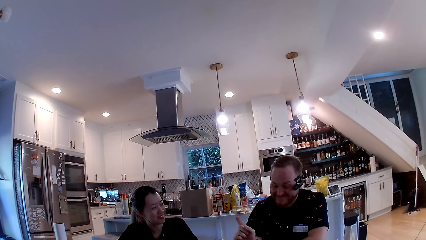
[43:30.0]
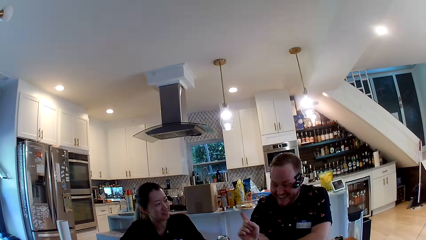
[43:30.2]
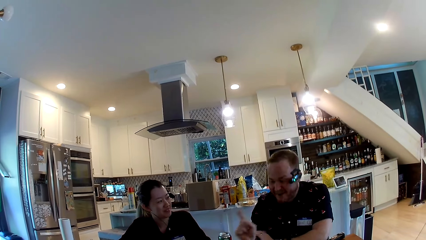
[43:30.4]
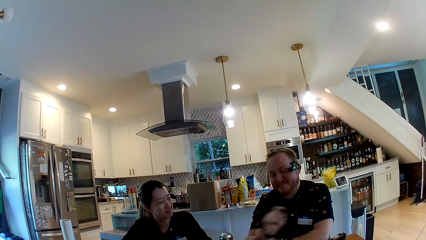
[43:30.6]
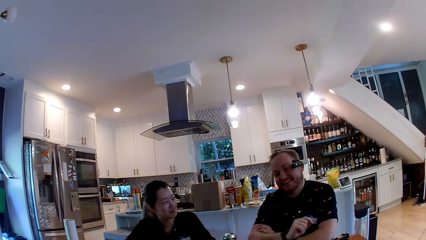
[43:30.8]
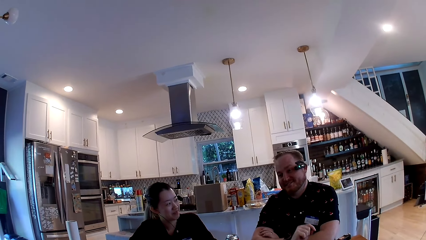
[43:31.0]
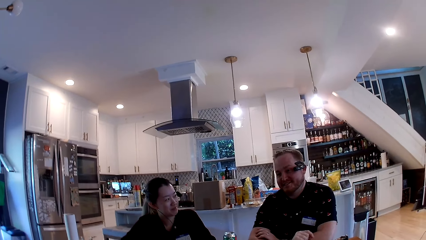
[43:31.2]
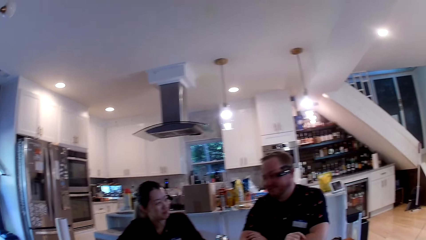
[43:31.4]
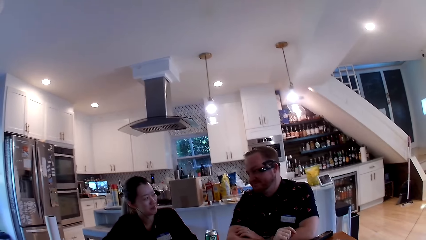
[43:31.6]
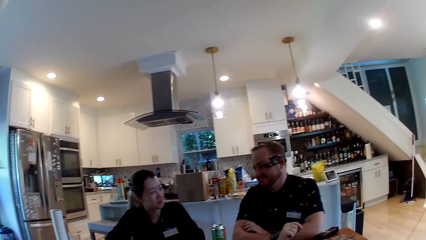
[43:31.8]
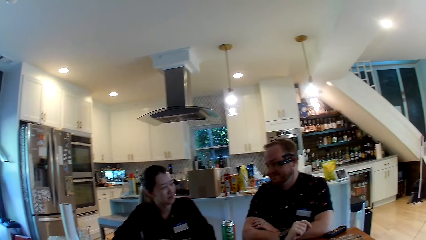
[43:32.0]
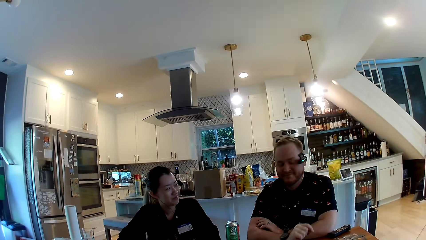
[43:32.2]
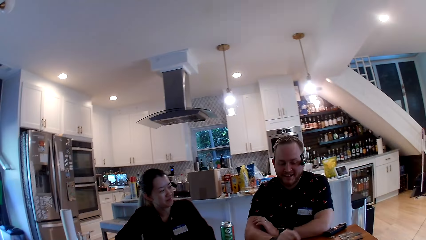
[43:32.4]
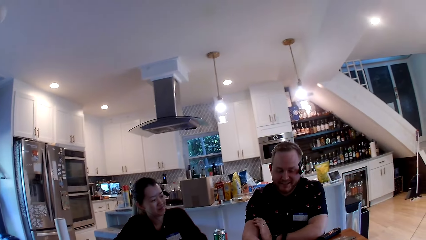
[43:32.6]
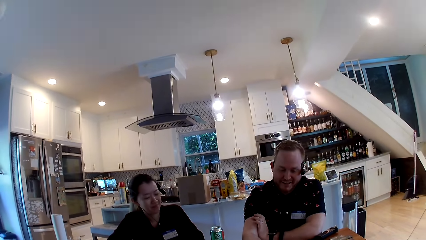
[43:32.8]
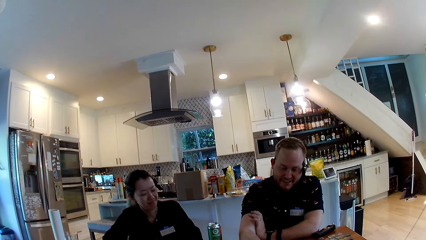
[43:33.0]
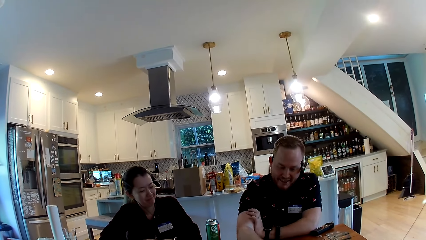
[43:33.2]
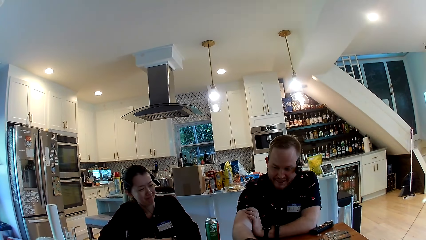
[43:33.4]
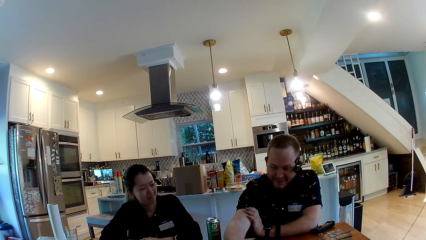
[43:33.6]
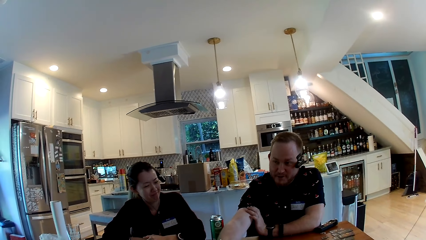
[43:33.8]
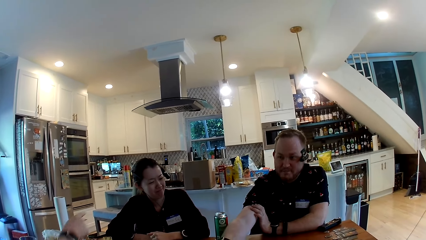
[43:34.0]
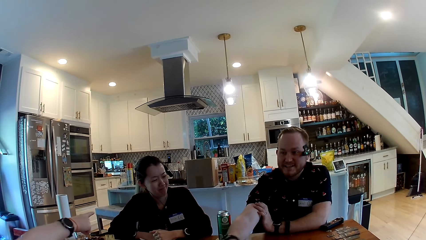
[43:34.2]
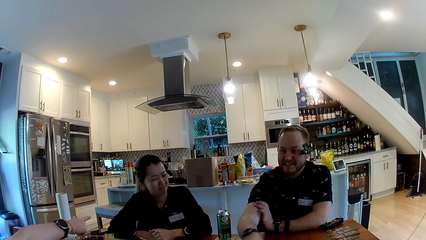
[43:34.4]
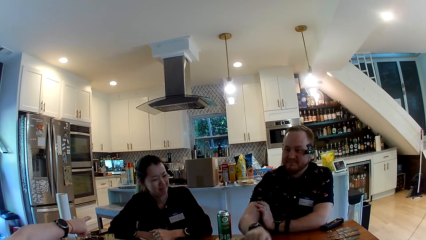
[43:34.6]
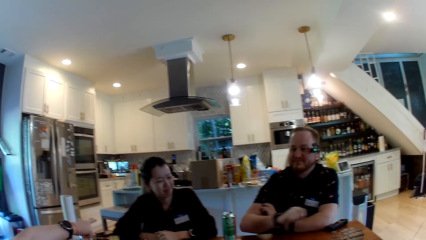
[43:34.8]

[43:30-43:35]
The man moves a card on the table with his right hand. A woman points at another woman with her right hand.

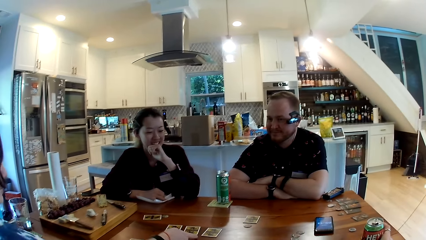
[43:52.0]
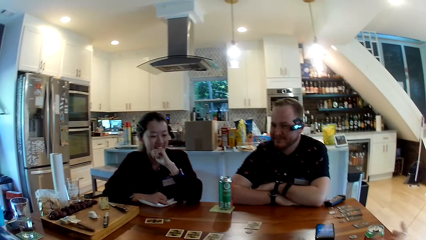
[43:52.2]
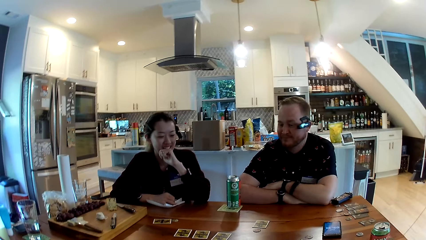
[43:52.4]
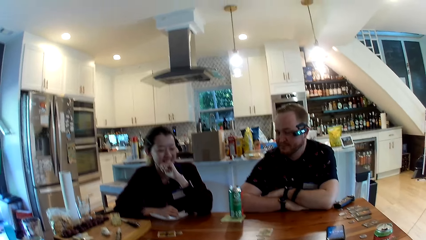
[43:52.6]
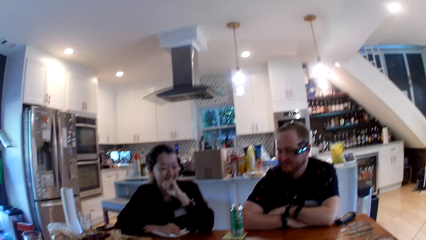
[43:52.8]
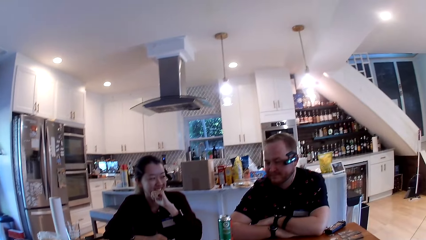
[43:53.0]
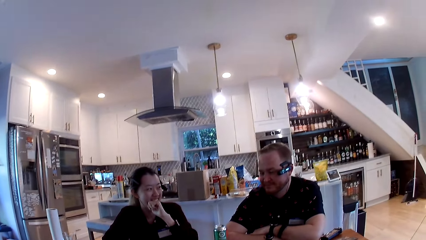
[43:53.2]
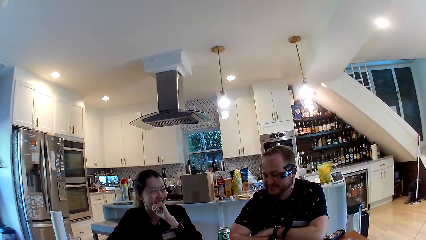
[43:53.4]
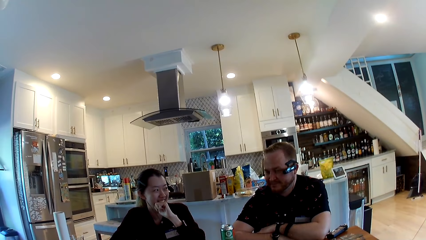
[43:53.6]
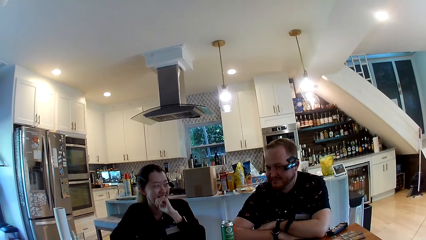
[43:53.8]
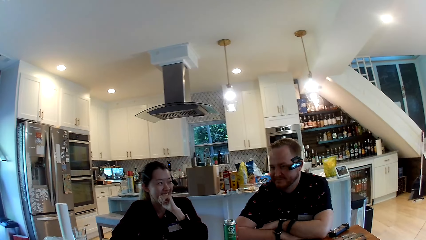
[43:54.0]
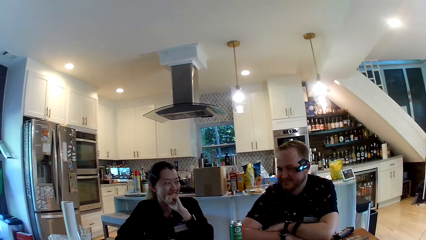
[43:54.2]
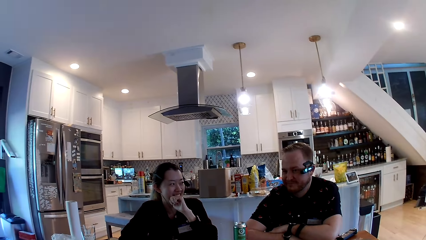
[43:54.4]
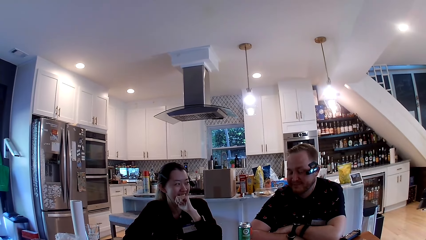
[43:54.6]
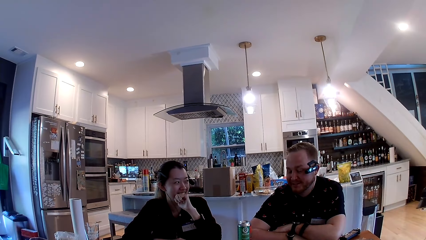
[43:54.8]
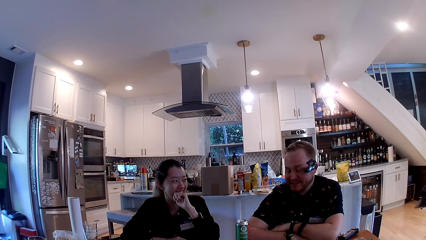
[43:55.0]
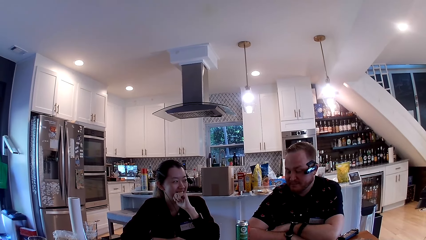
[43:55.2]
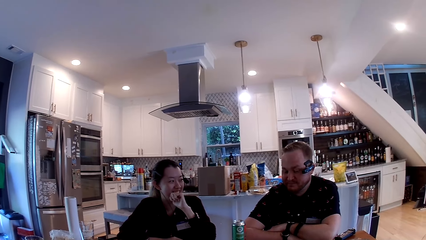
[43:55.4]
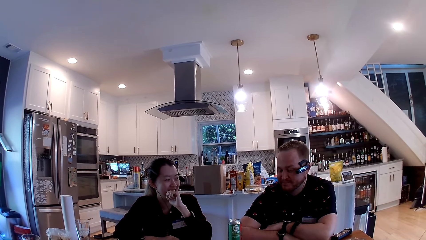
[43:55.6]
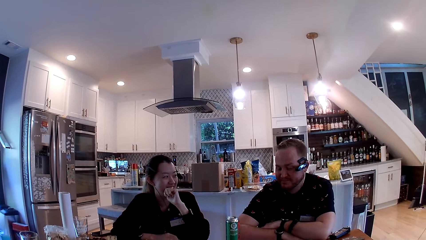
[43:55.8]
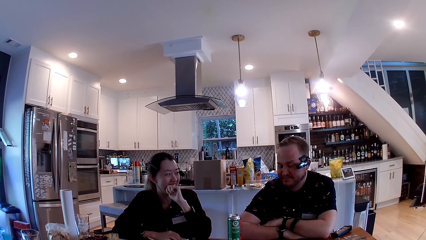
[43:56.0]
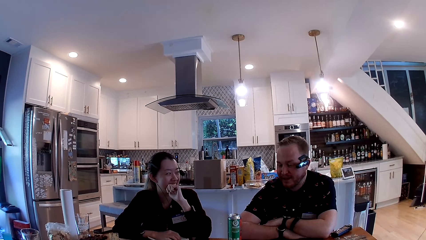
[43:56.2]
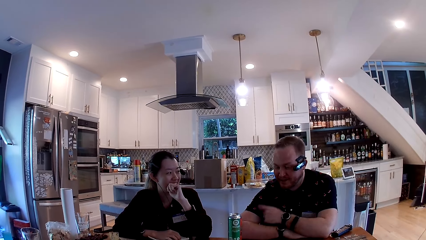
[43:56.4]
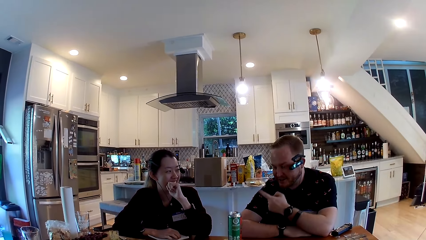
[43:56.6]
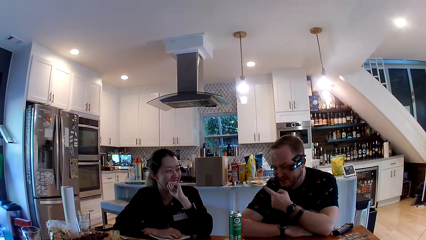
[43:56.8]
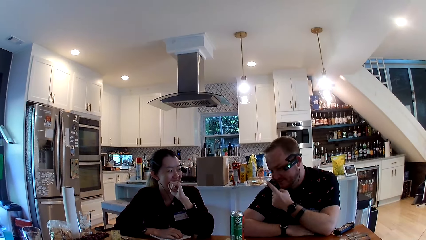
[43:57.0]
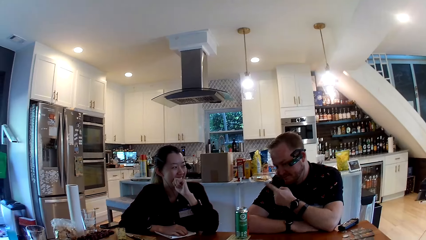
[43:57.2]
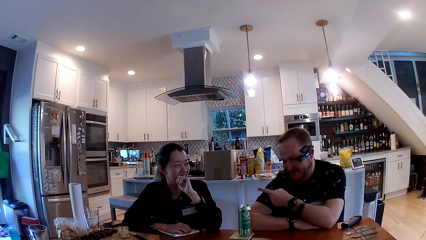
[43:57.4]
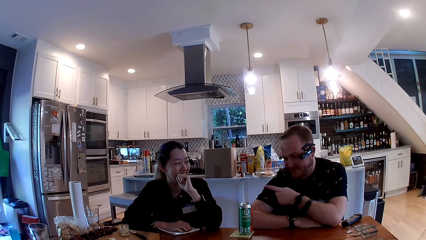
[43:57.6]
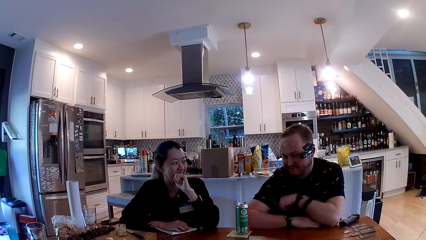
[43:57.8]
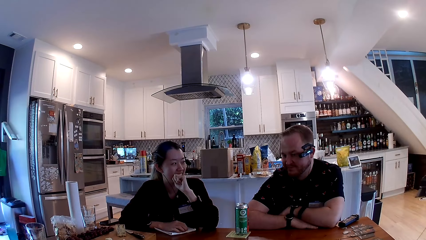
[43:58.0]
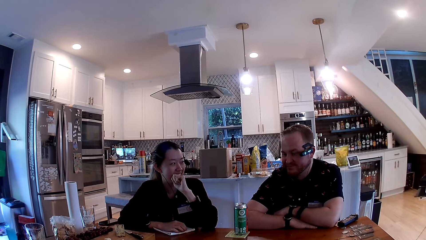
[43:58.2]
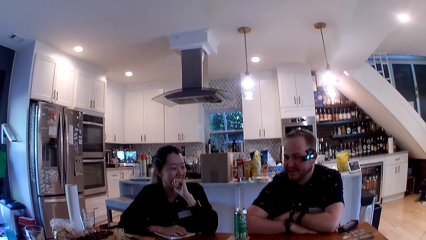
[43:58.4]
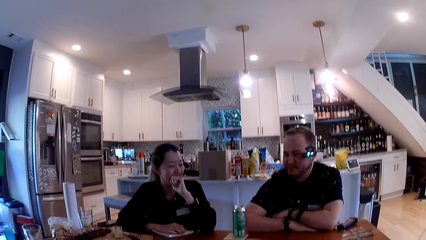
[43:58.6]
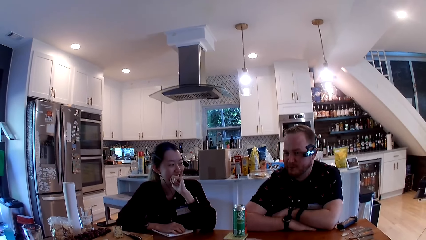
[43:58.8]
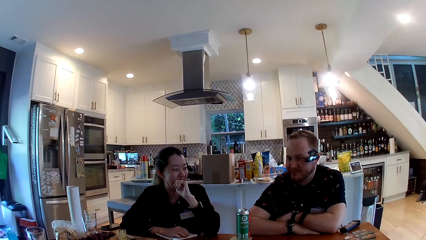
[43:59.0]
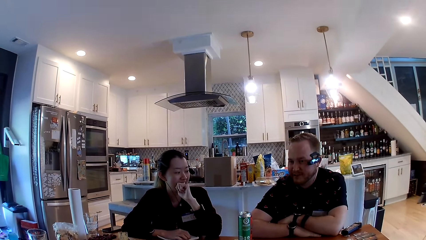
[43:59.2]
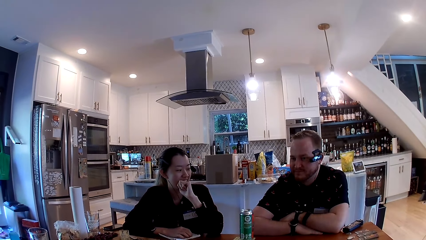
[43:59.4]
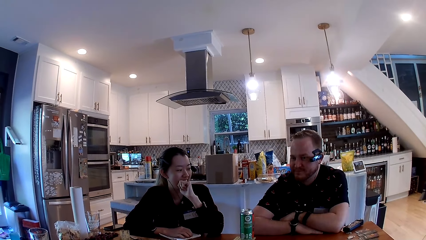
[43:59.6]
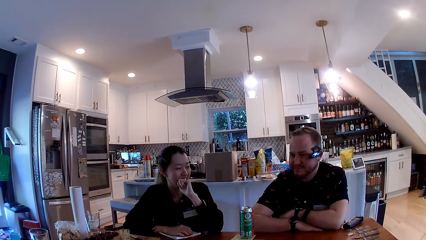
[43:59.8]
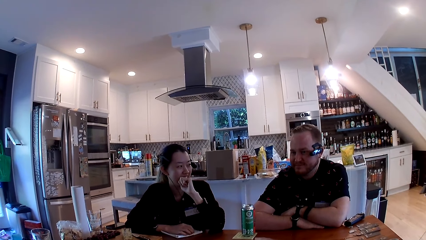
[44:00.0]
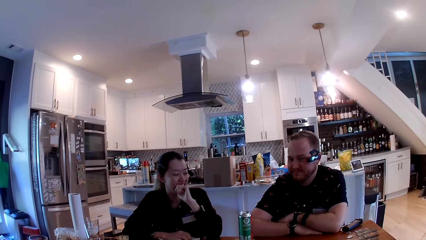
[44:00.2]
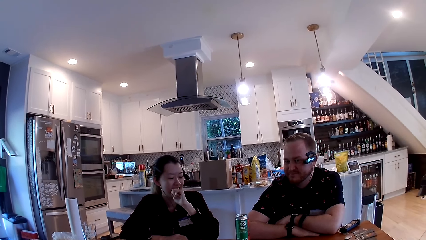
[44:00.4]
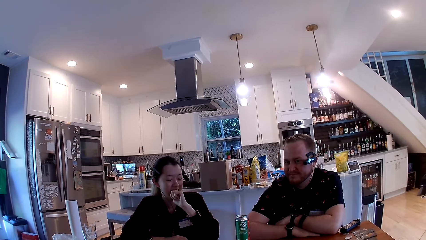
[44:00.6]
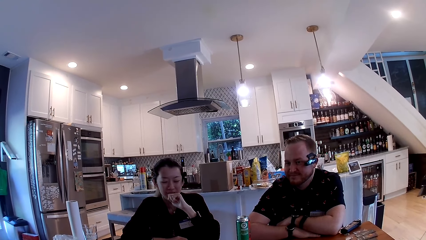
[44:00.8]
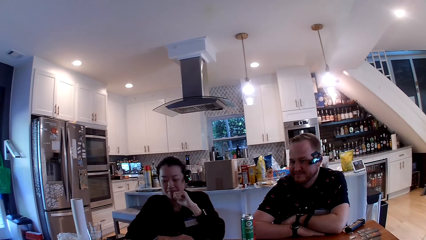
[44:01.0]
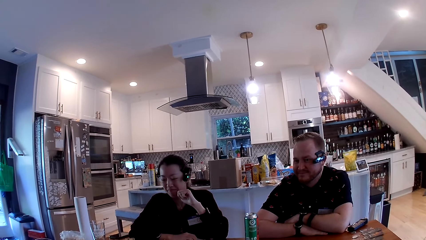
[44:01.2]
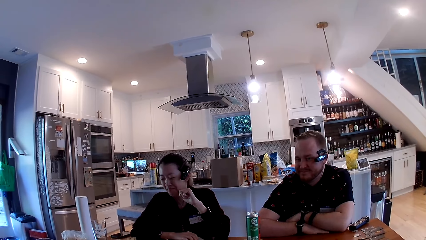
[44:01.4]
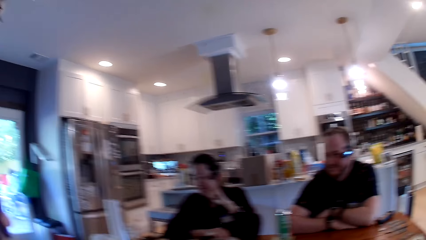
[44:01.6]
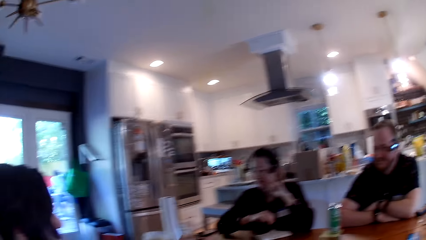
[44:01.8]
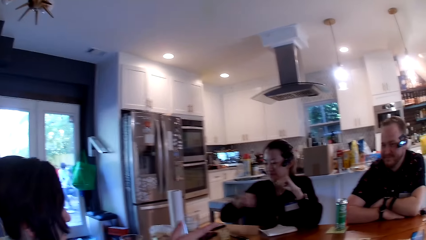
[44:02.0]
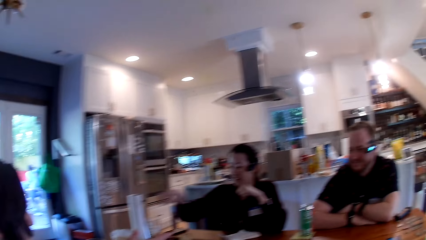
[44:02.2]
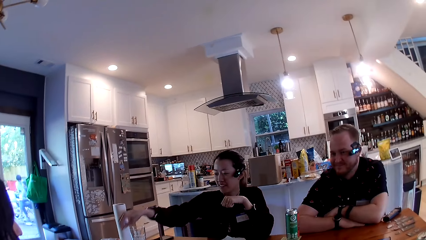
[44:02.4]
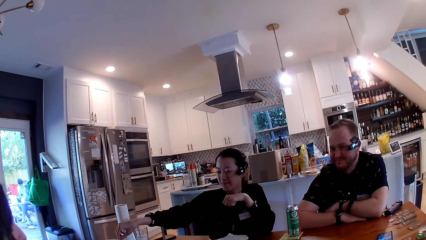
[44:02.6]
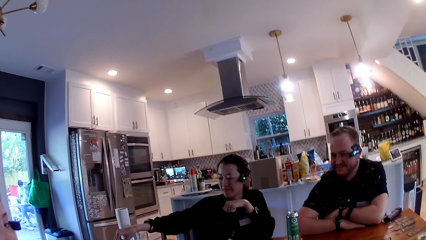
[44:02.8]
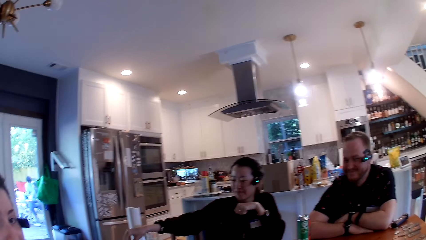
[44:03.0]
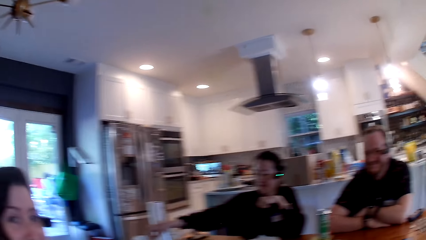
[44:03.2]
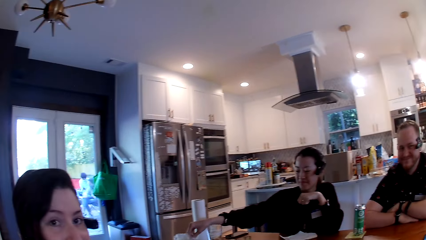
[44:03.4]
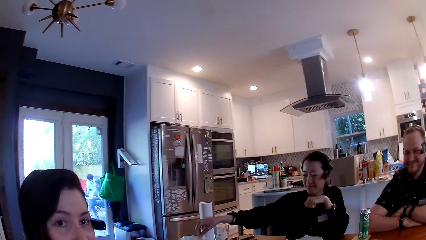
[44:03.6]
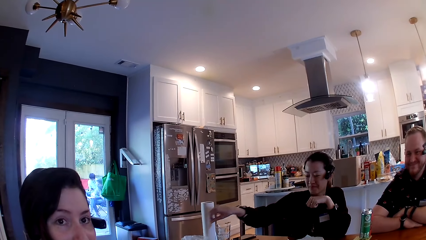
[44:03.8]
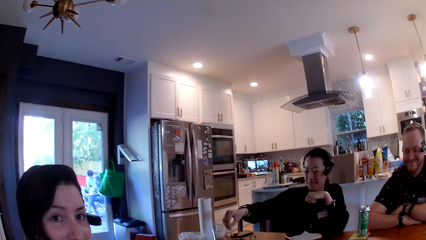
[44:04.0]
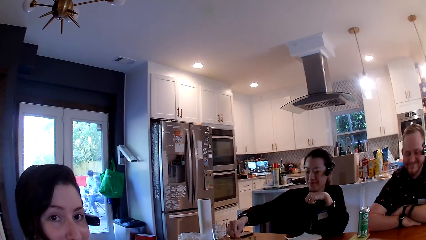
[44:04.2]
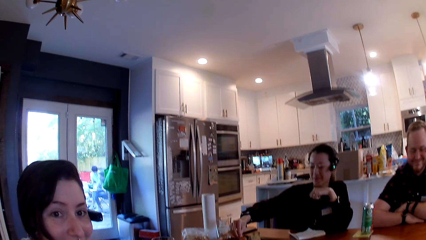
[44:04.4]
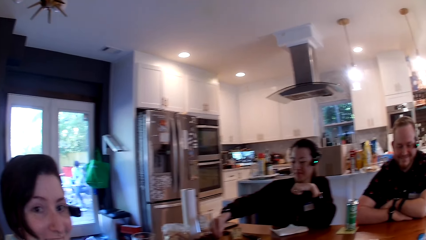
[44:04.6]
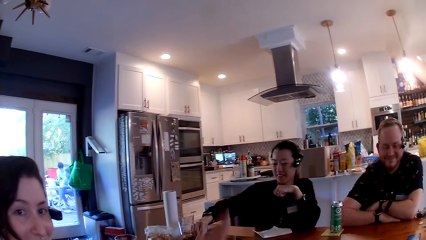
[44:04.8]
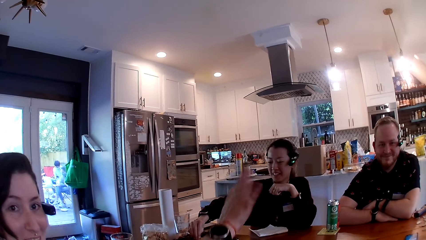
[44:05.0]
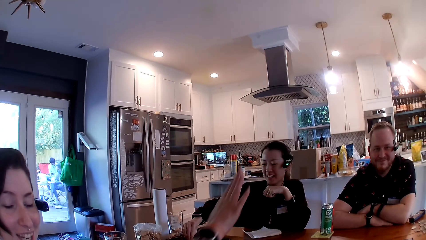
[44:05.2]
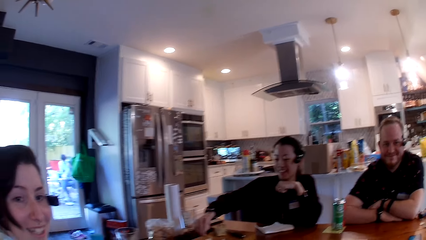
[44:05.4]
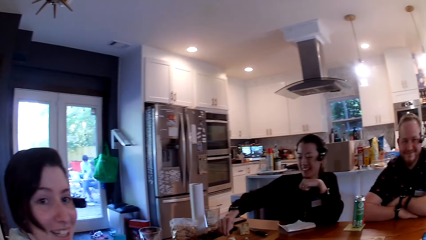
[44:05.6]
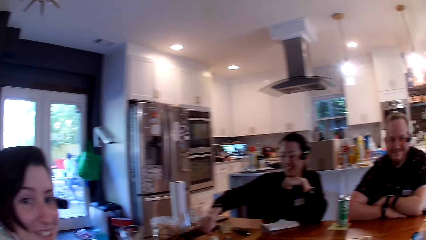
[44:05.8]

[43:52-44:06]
The camera wearer puts the drink can on the table. They stare at a person and another person. The other person raises his finger. The camera wearer stares at the first person and the other person. The first person moves the card on the table. The camera wearer stares at a third person. The third person moves her hand.
